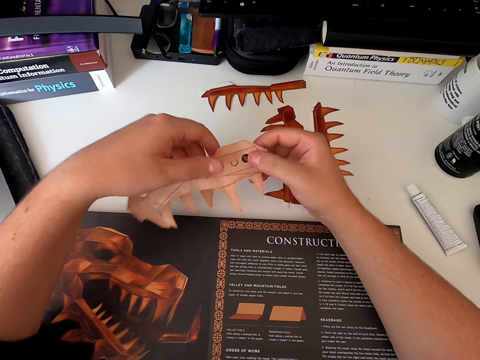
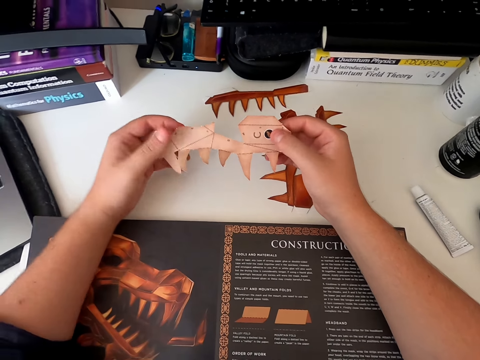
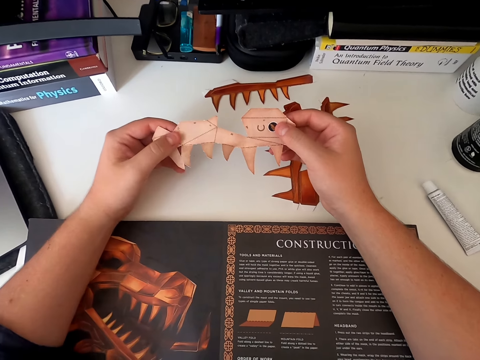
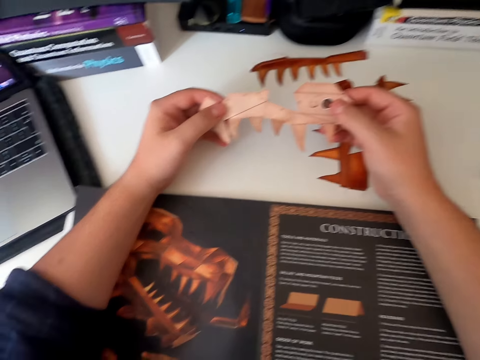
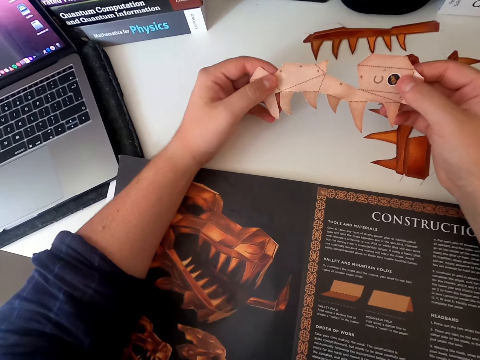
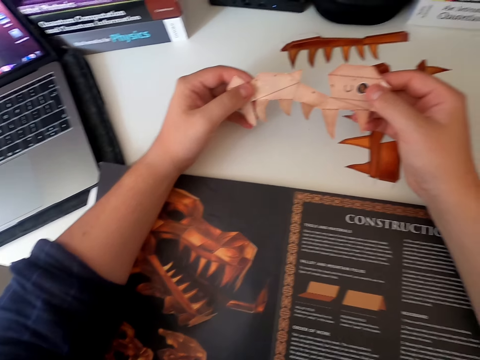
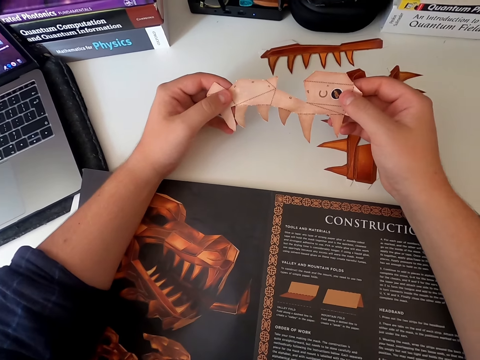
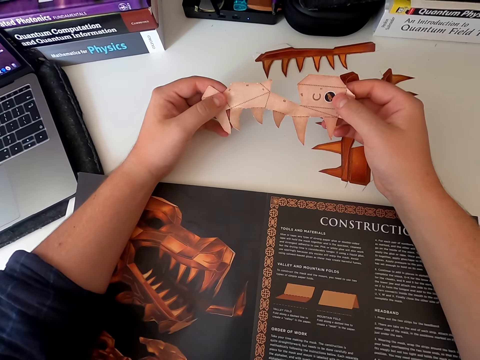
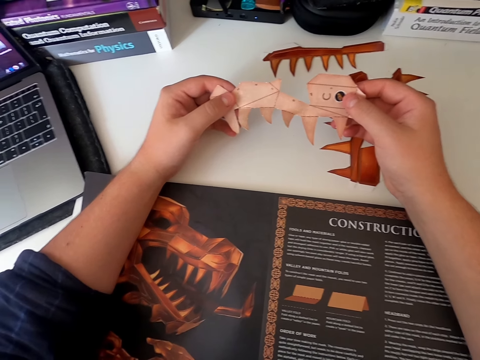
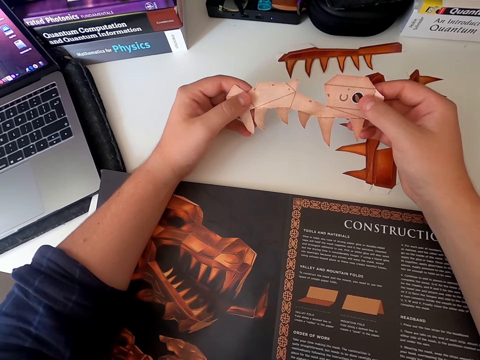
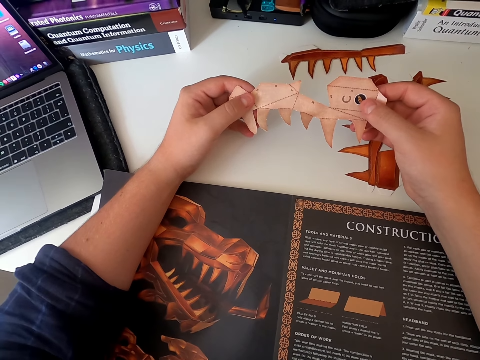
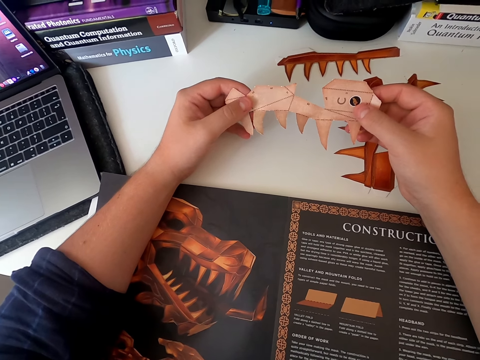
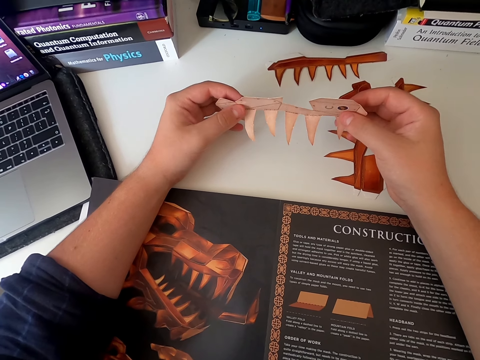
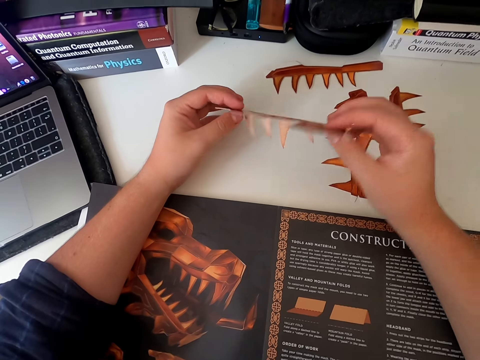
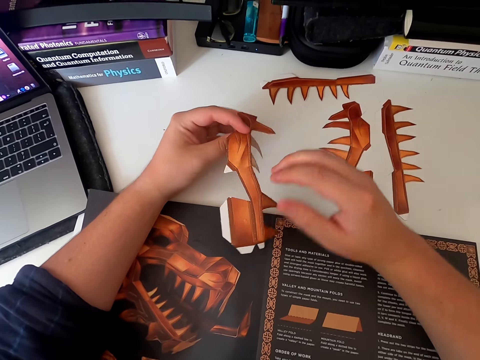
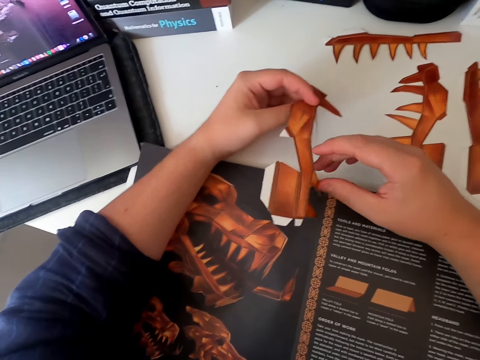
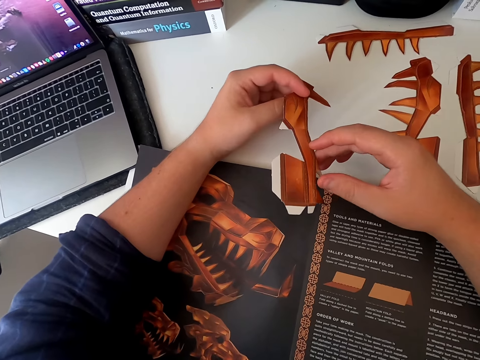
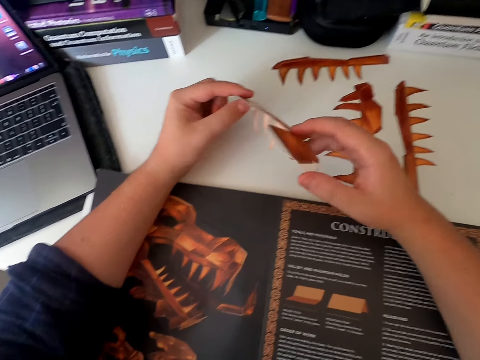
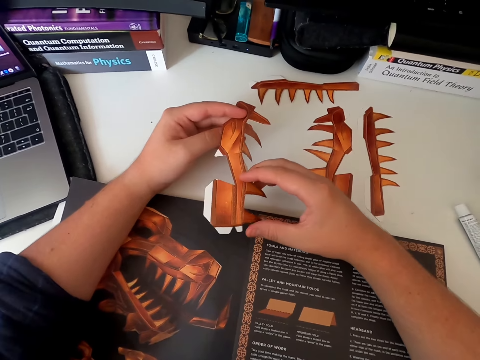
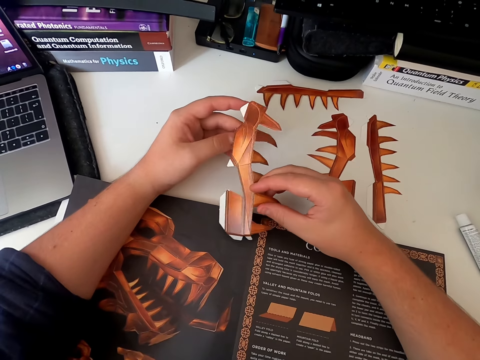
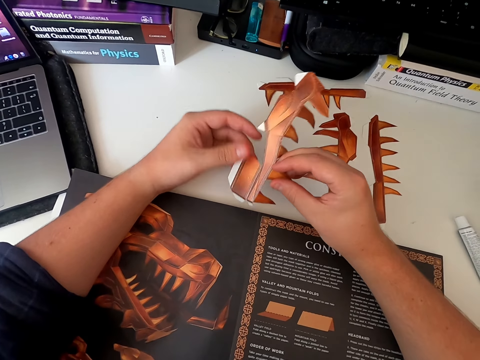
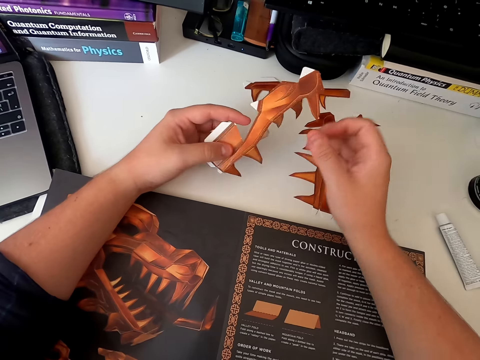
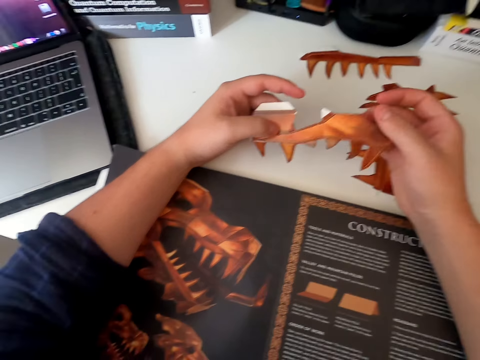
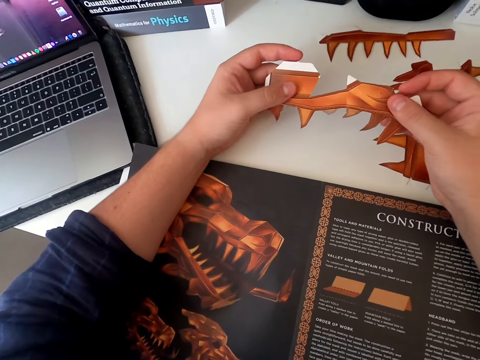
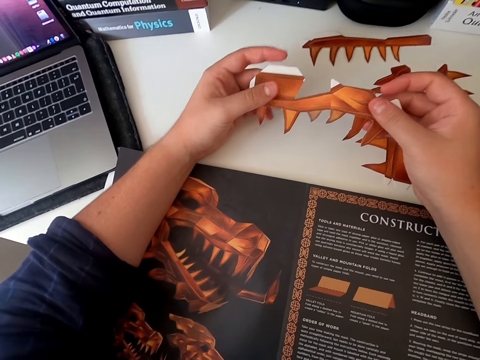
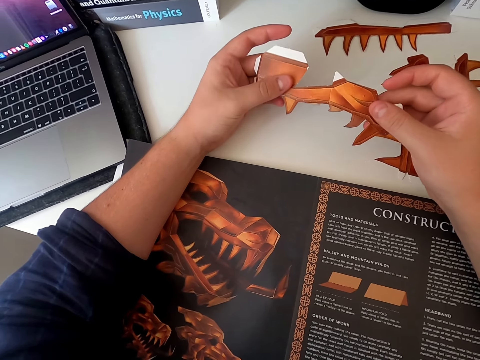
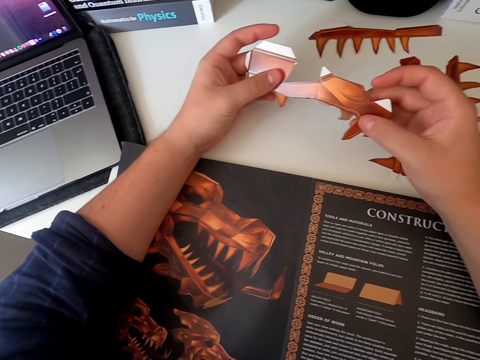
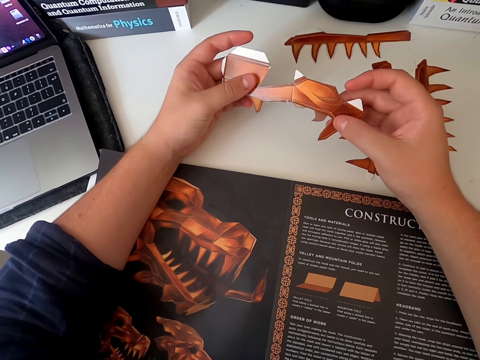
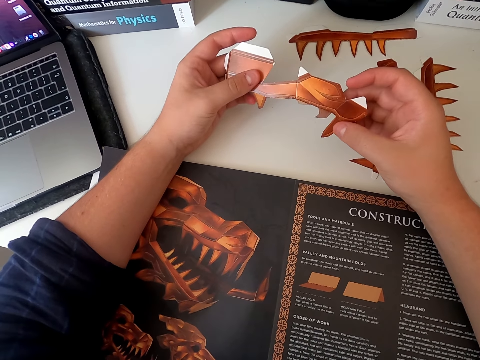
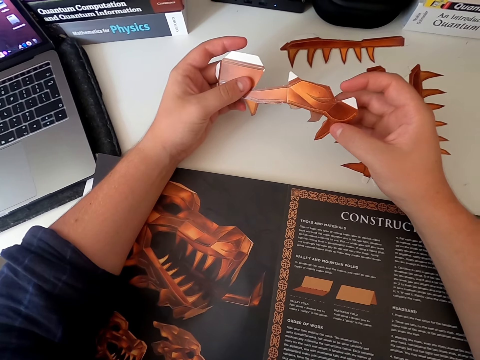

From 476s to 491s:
The camera wearer moves their hands and stares at the paper craft. They move their hands, turn the paper craft, hold the paper craft, turn the paper craft and stare at the paper craft.

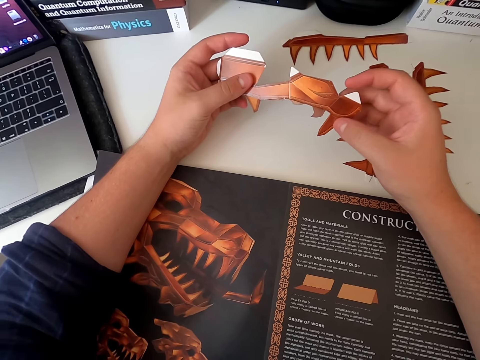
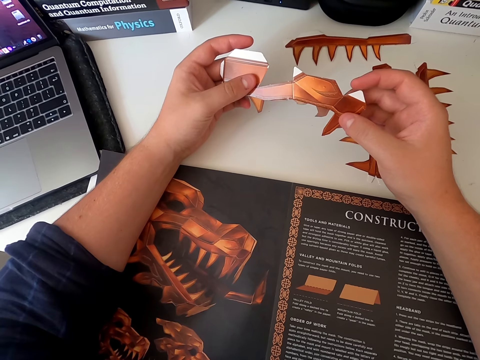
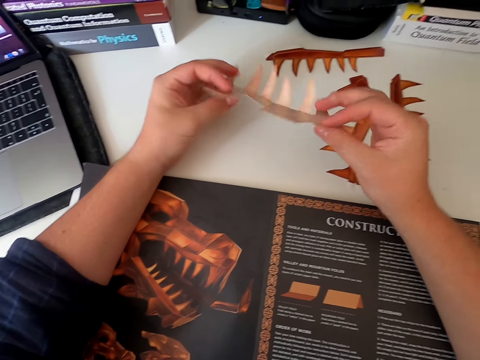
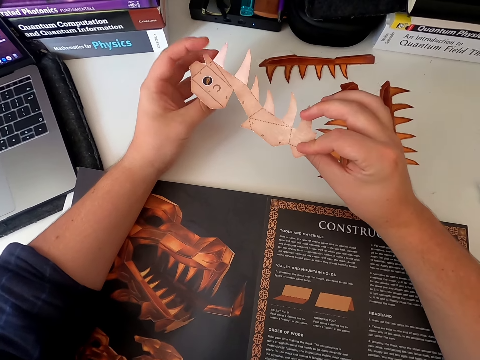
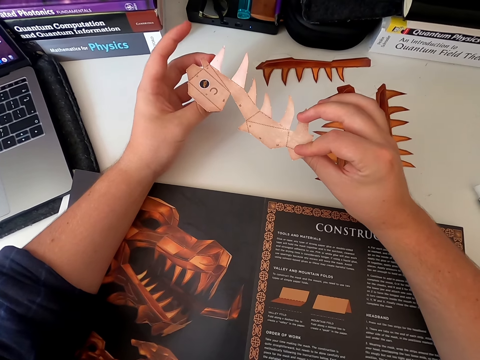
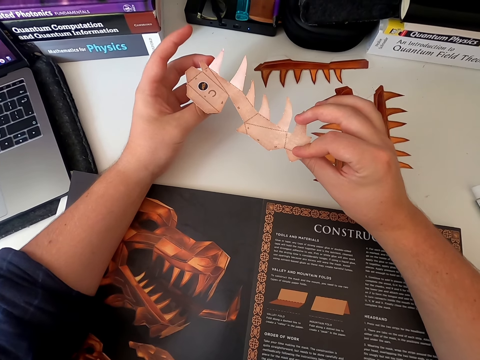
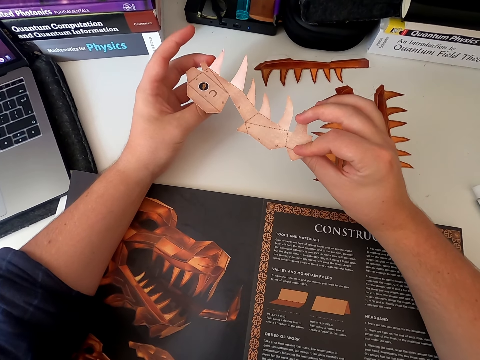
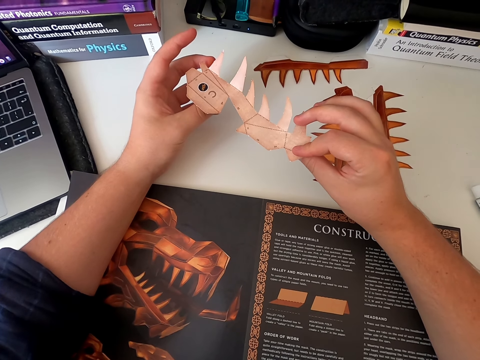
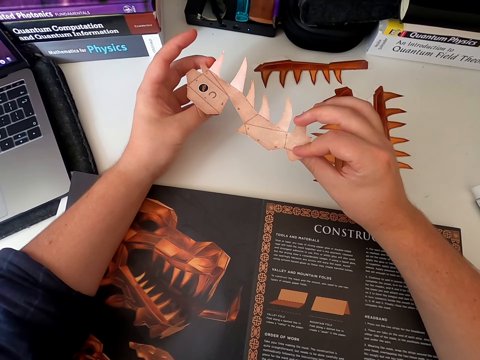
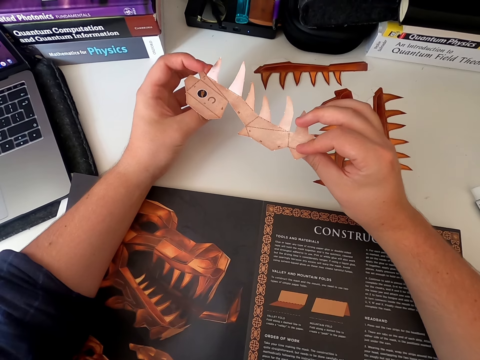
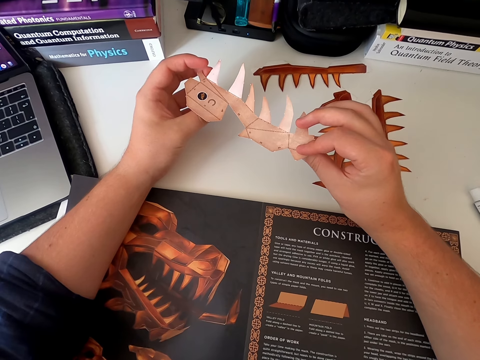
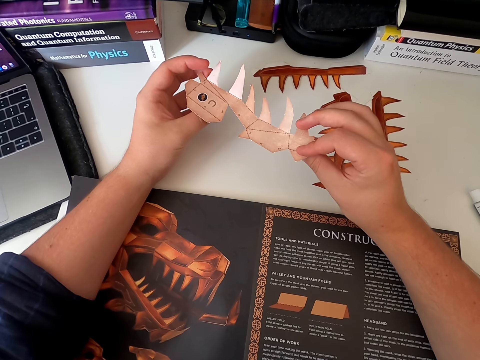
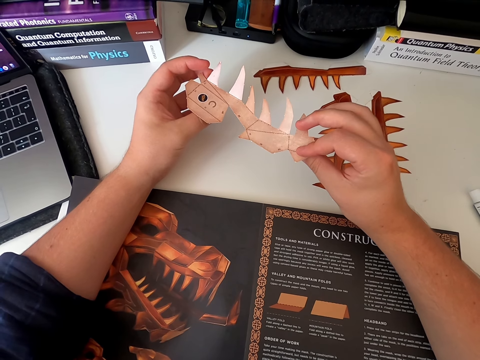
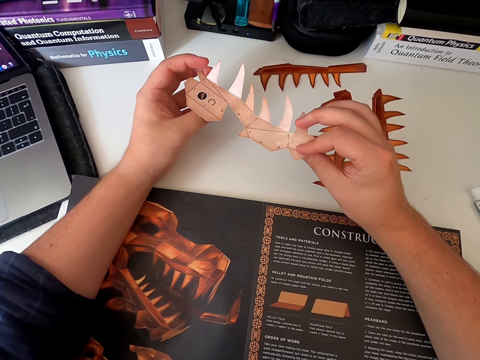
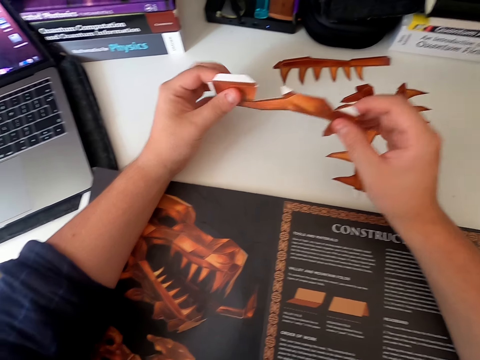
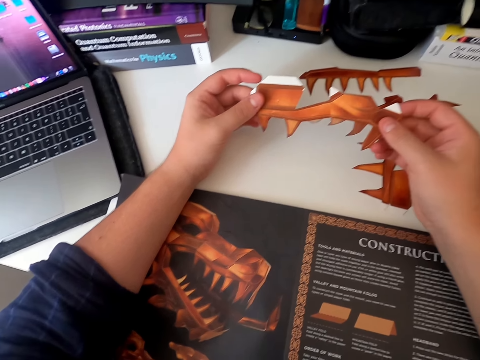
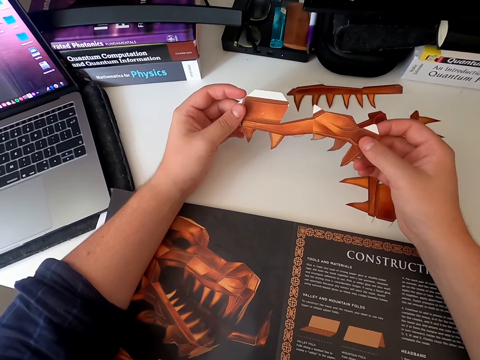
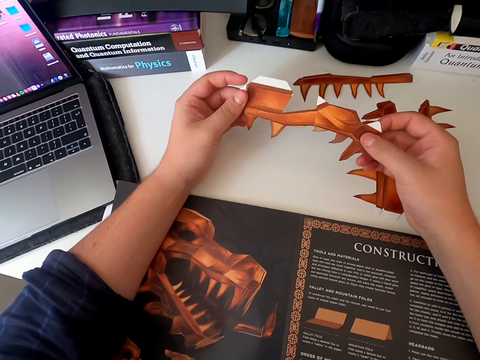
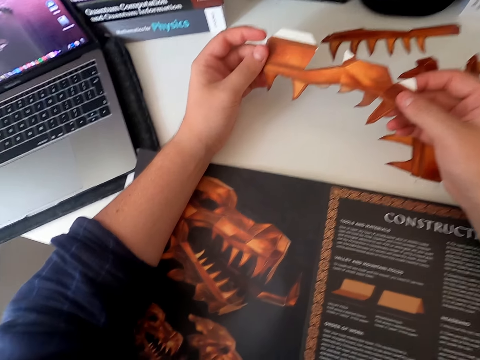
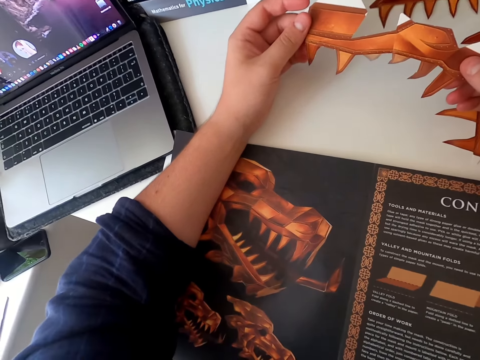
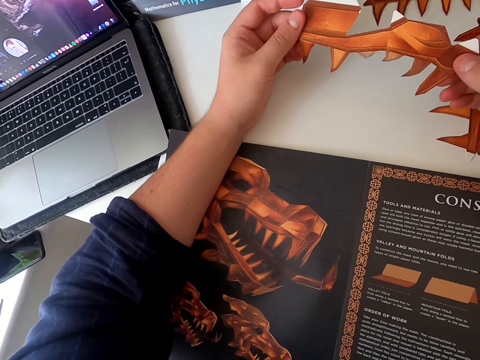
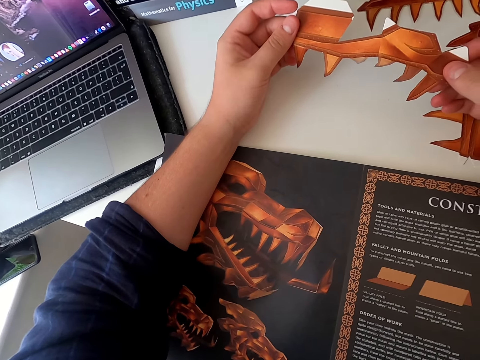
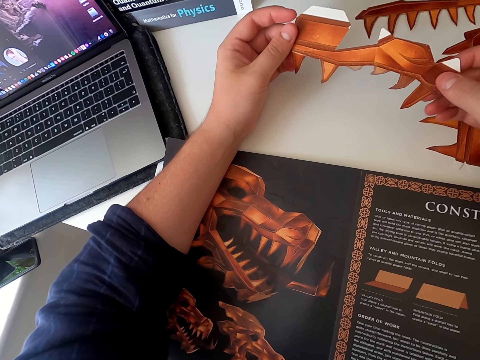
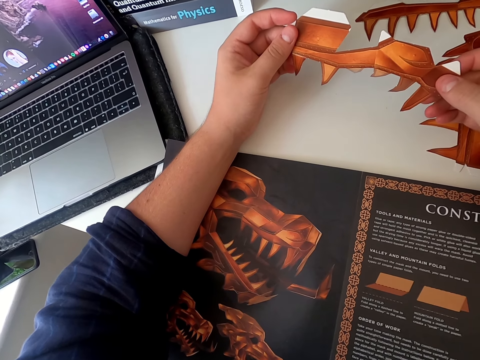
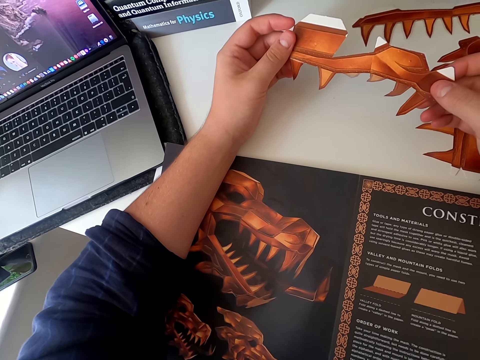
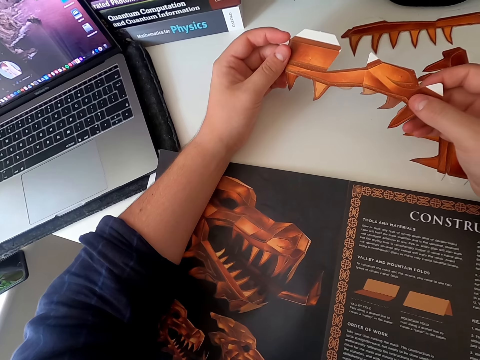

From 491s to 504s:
The camera wearer turns the paper craft. They move a finger and stare at the paper craft. They move their hands and stare at the paper craft.
